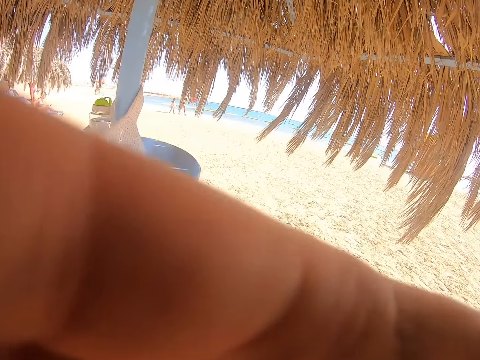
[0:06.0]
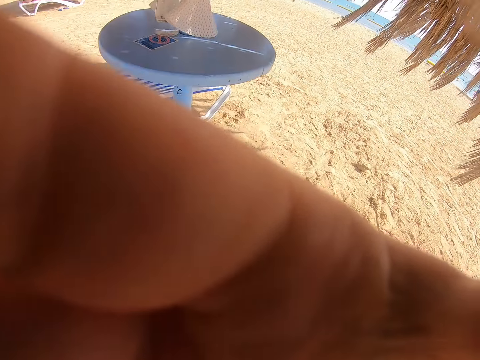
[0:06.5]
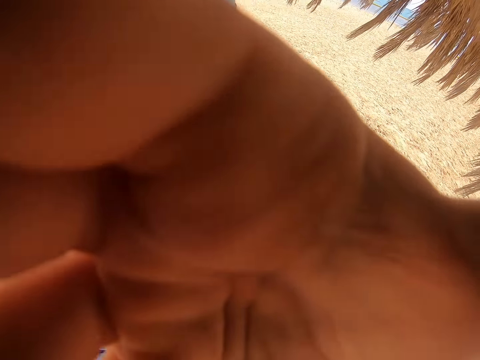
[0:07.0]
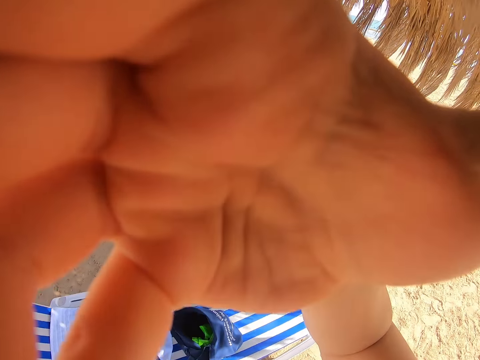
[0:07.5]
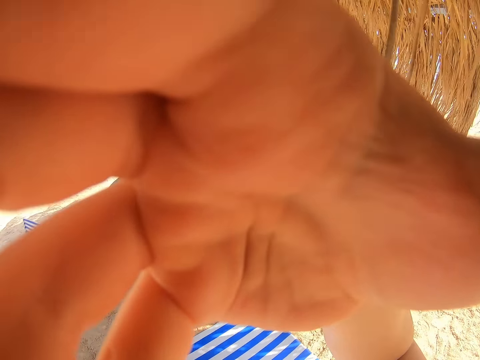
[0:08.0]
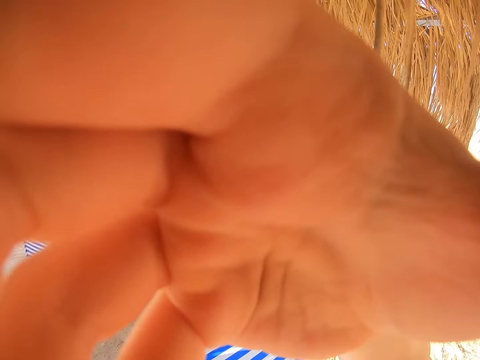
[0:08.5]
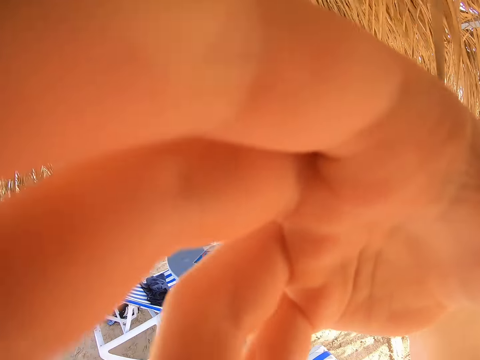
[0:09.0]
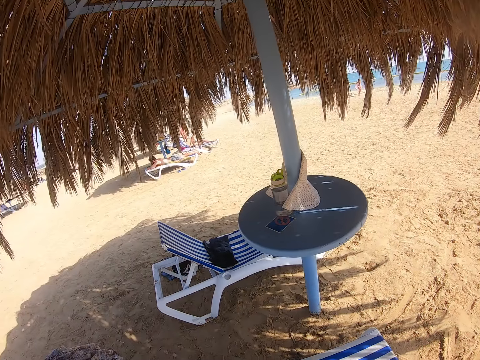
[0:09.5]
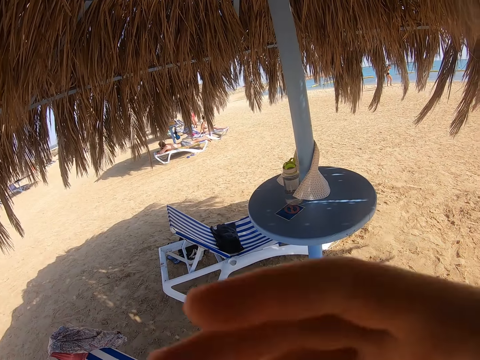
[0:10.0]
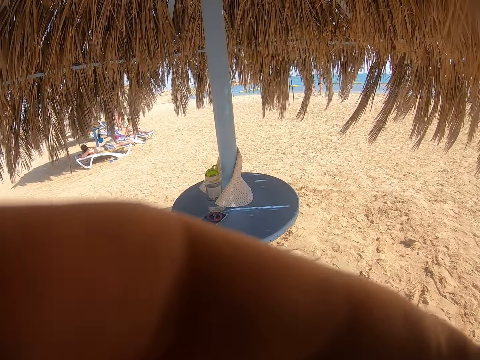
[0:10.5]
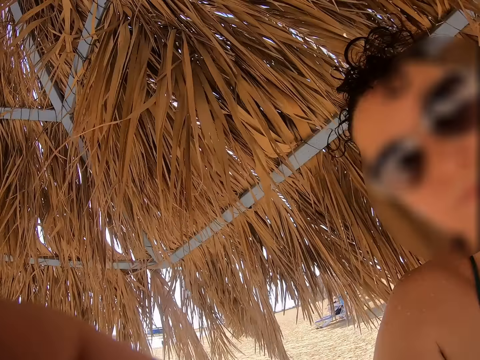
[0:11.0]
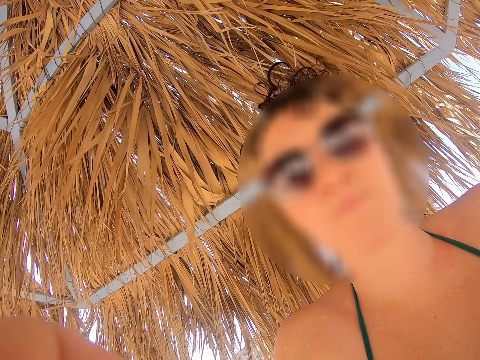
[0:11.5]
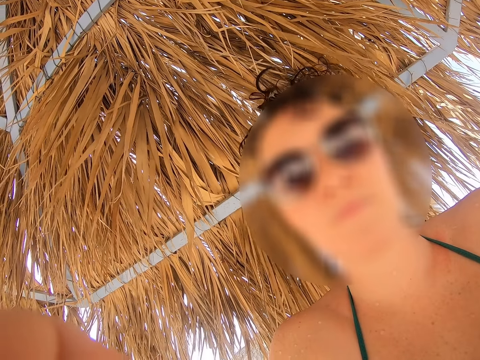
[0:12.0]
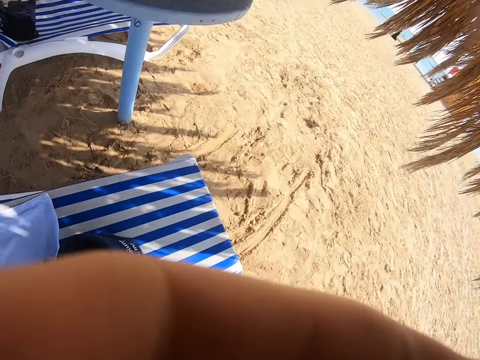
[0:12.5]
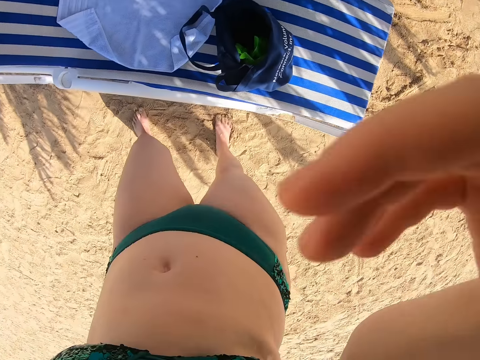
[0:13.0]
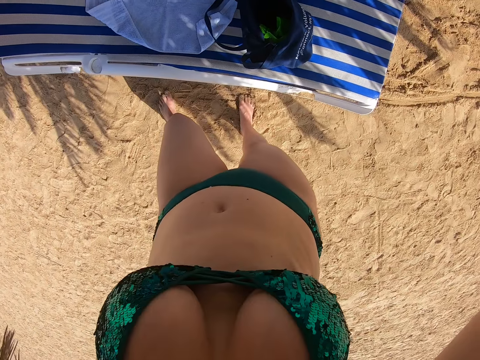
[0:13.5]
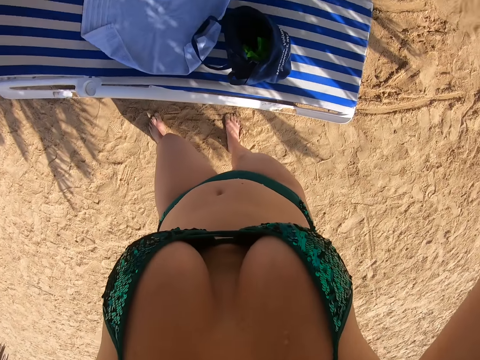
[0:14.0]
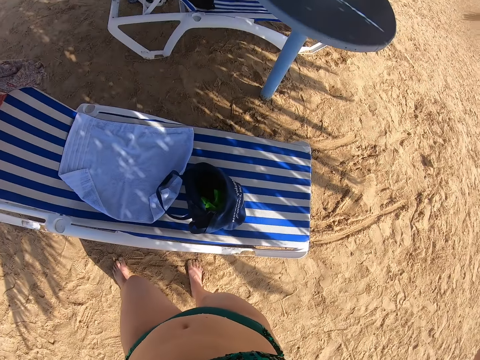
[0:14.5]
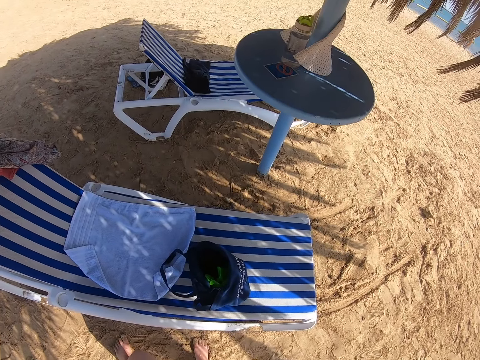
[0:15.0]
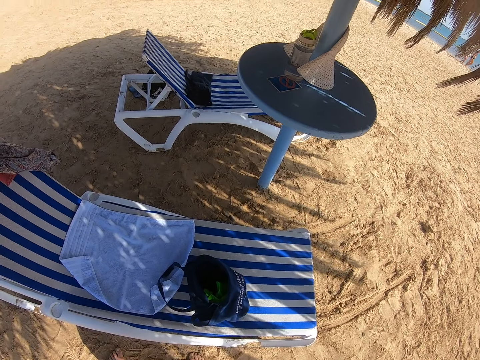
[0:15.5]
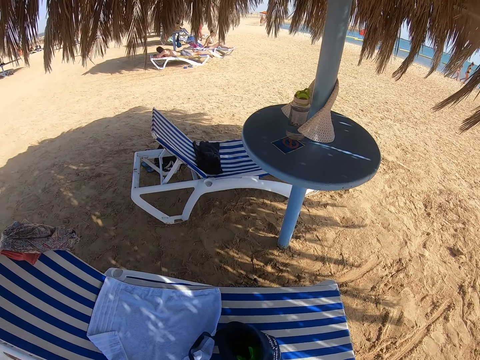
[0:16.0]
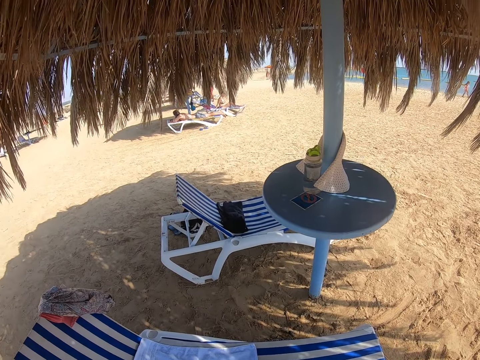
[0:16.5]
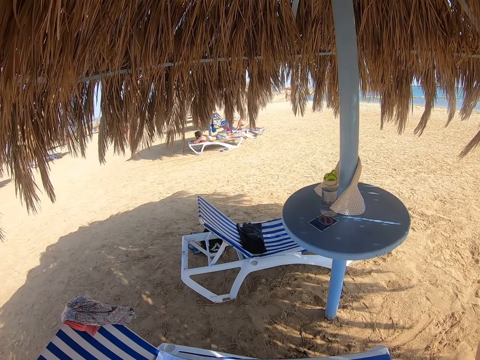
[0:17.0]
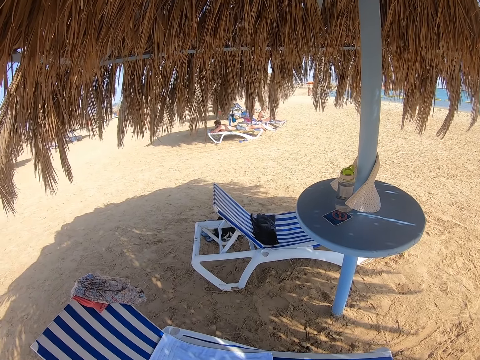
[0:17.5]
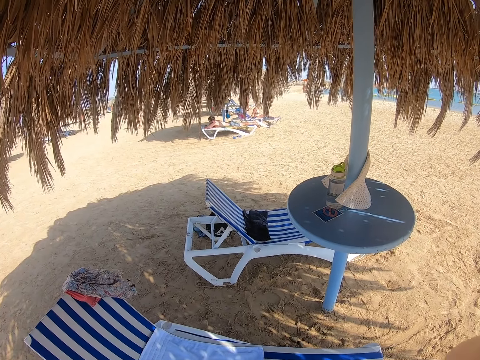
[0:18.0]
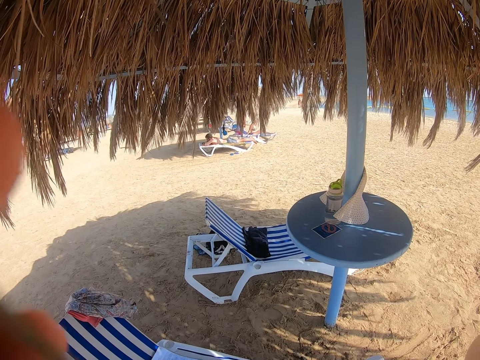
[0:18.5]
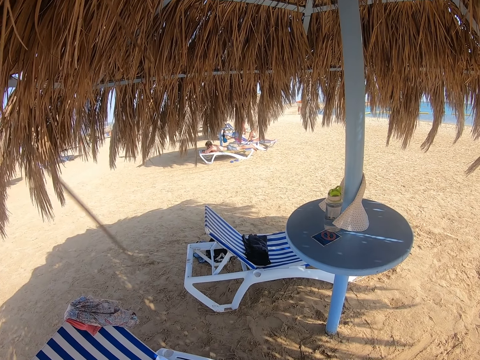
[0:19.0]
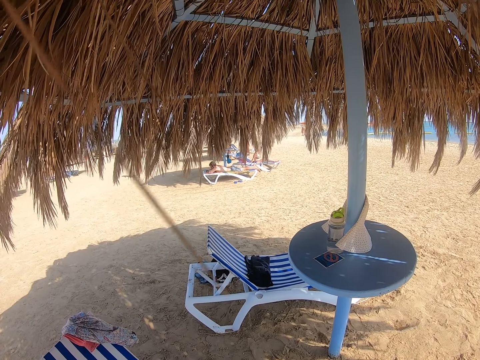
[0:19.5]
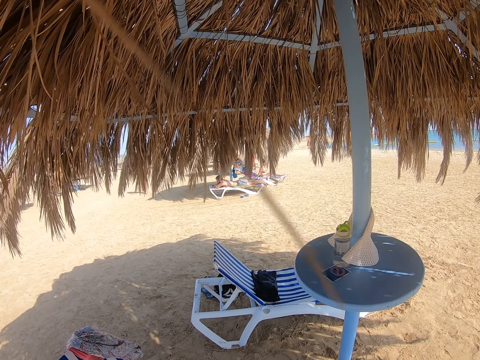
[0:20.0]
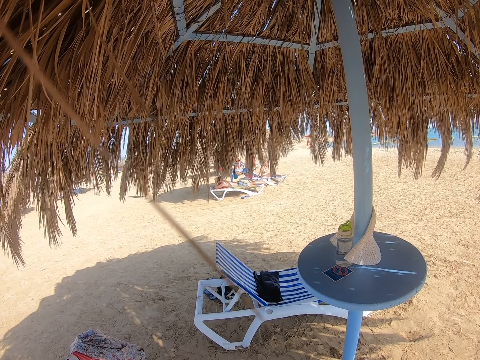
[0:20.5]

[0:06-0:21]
The camera wearer raises a hand towards something. They withdraw the hand from something. A lady stares at the camera wearer. The camera wearer looks to the lady. They look around the beach.

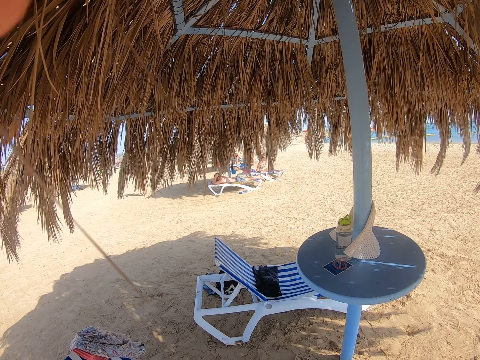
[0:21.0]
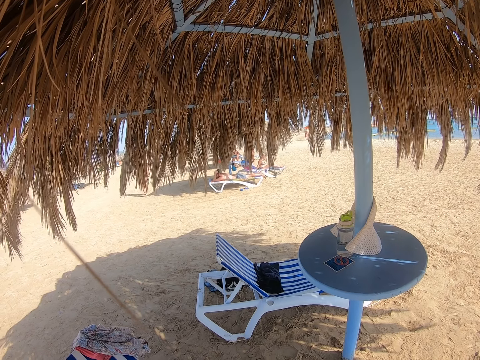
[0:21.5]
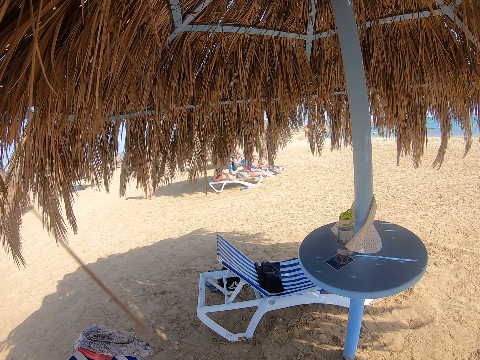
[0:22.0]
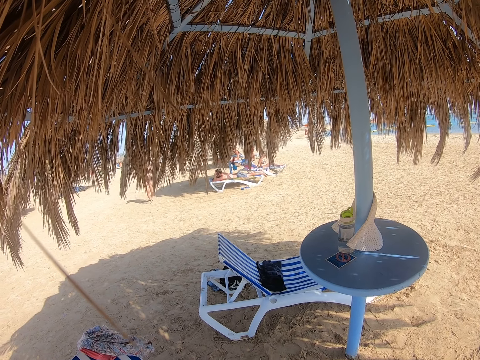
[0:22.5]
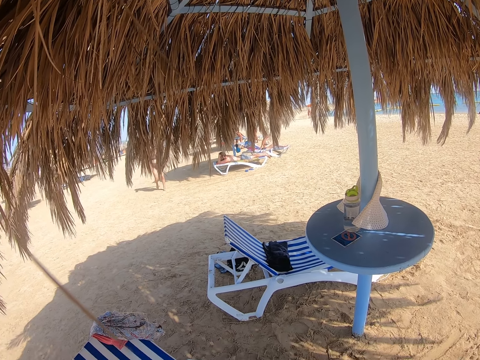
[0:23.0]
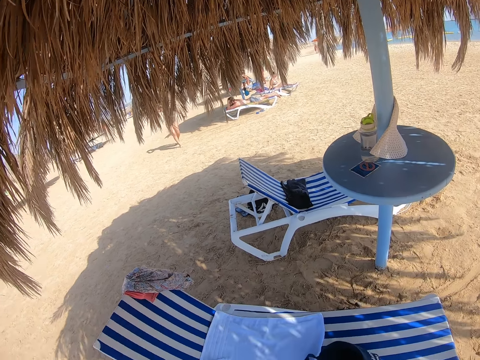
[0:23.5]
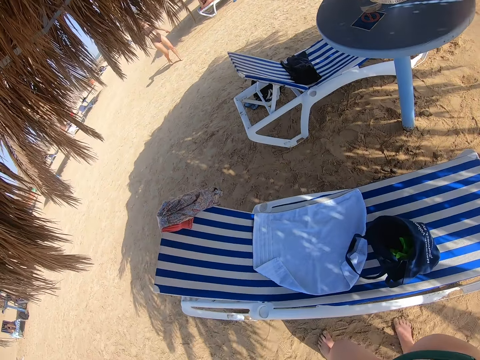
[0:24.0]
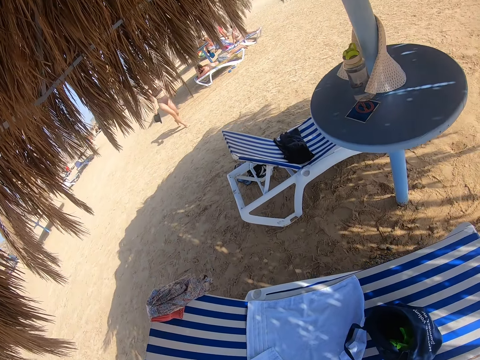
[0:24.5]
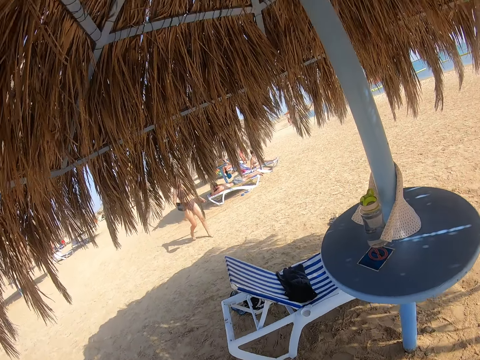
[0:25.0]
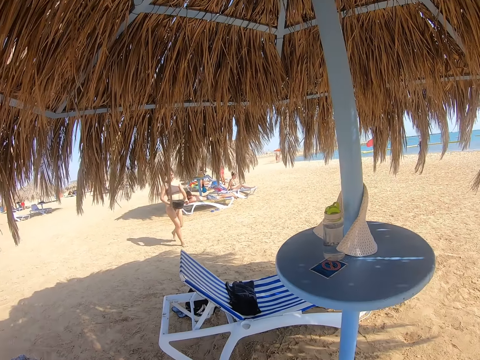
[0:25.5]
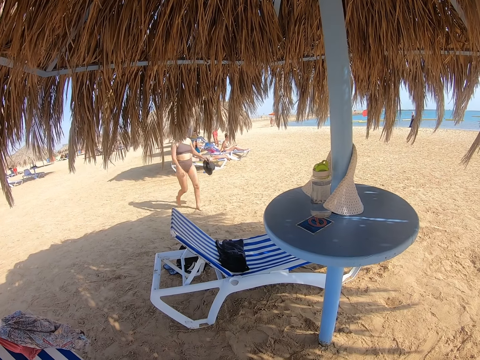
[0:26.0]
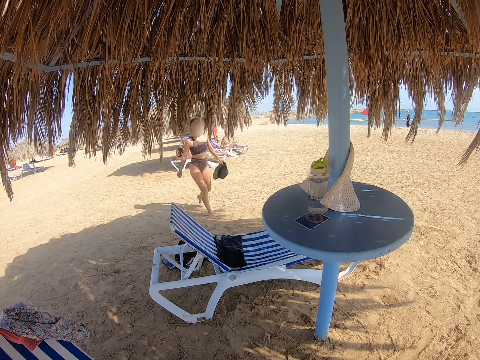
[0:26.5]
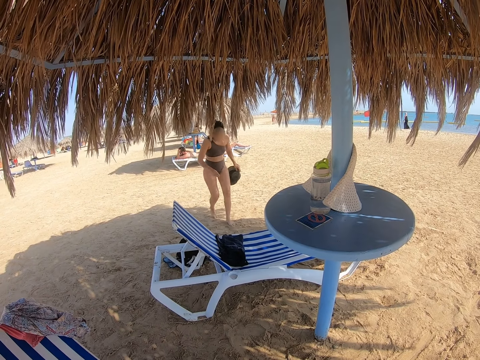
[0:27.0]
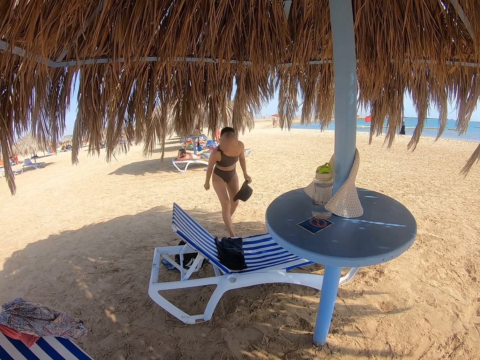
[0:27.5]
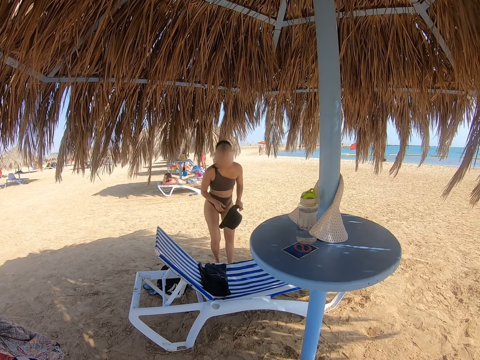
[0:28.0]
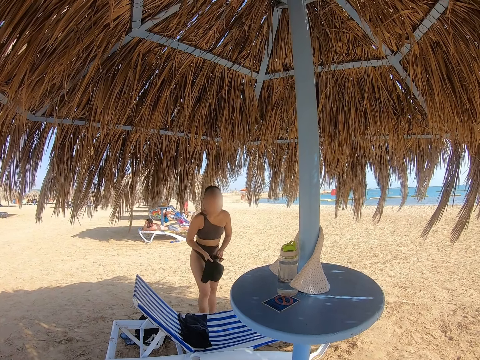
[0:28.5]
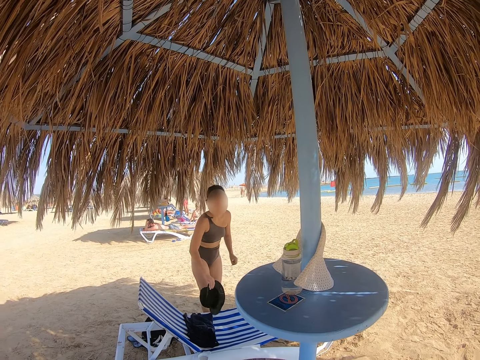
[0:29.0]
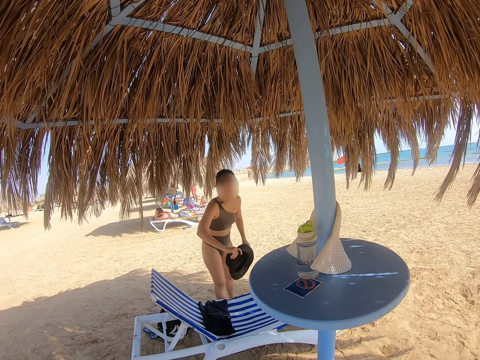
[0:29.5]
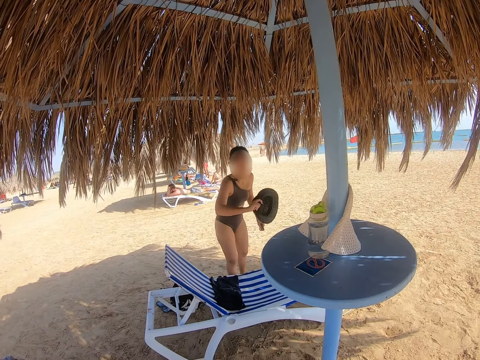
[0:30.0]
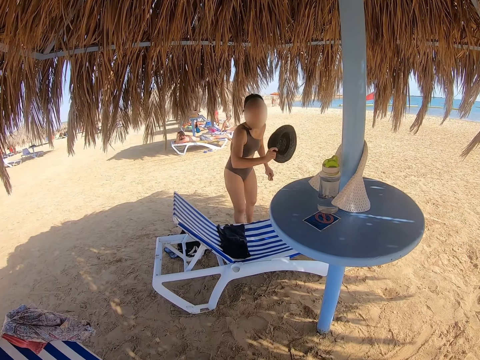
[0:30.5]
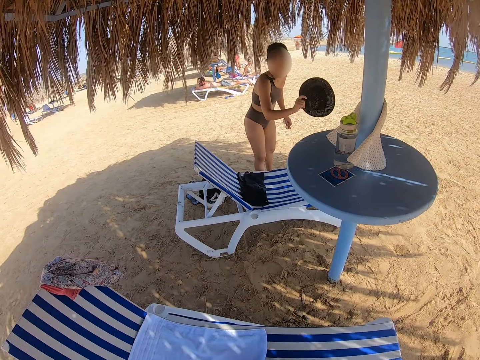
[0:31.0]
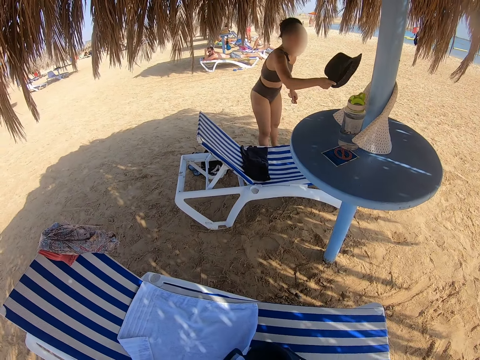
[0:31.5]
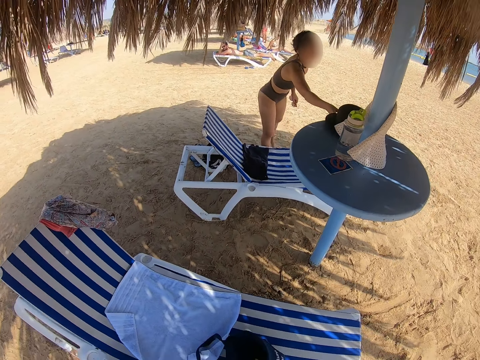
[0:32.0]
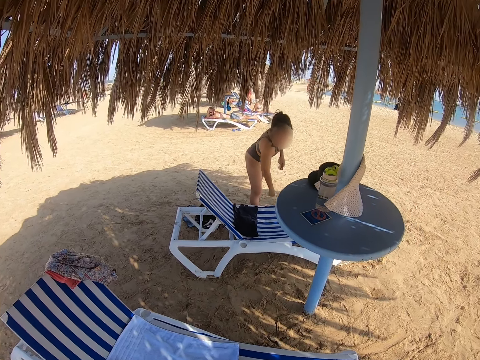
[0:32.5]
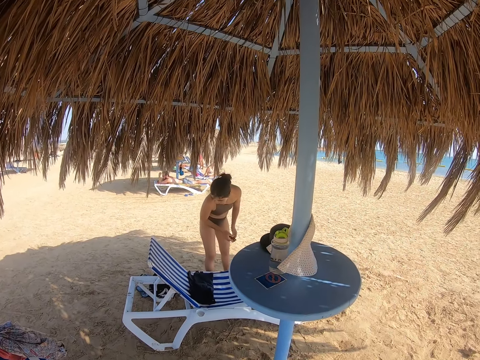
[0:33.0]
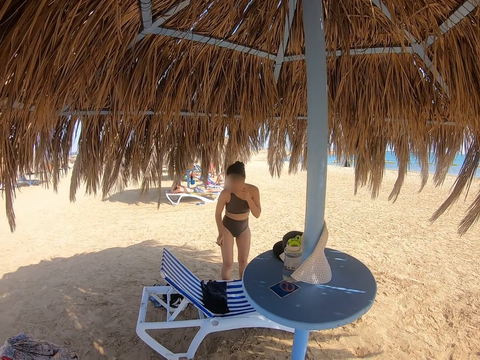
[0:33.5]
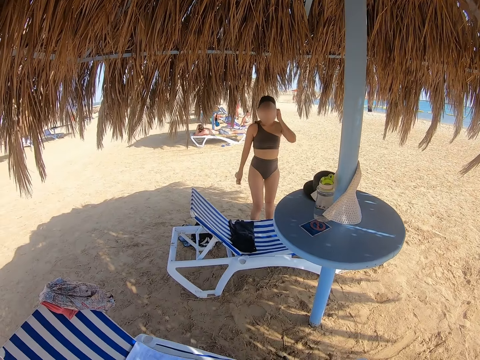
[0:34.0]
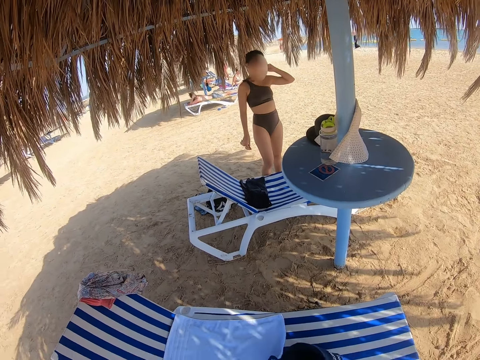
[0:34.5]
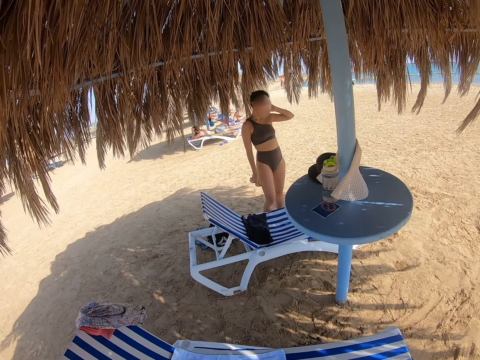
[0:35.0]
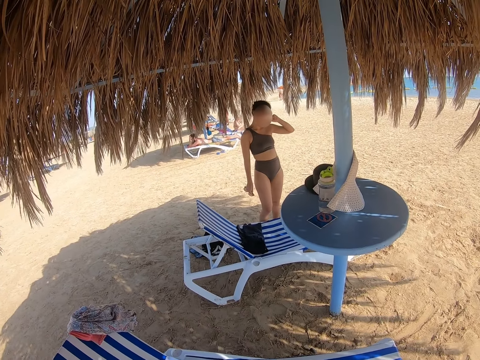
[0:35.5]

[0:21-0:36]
A lady walks towards the camera wearer. The lady passes a hat to the right hand. The lady interacts with the camera wearer. The camera wearer looks towards another lady. The first lady places the hat on the table, passes glasses to the right hand and scratches the neck.
